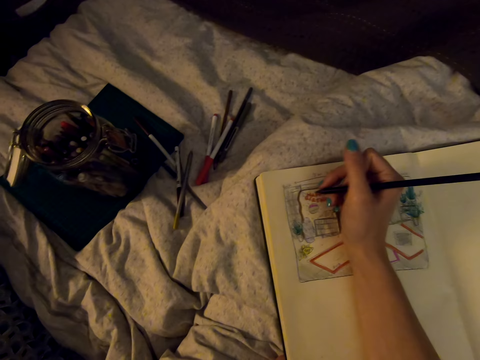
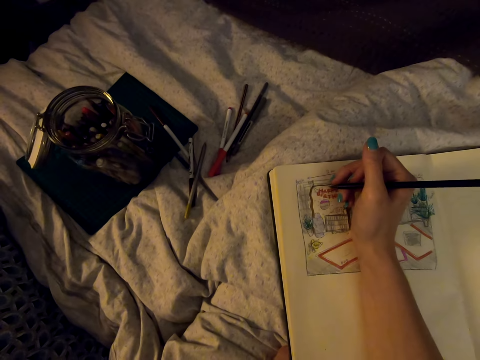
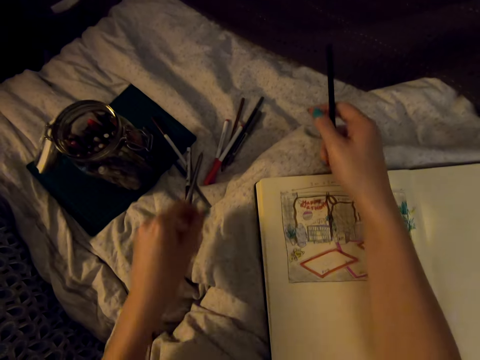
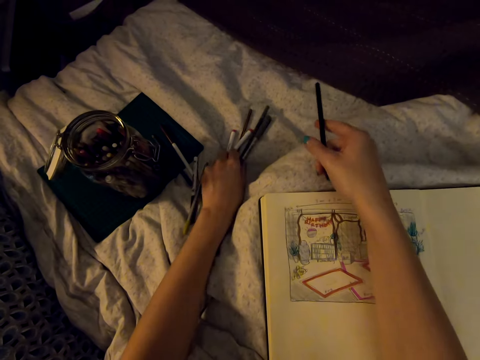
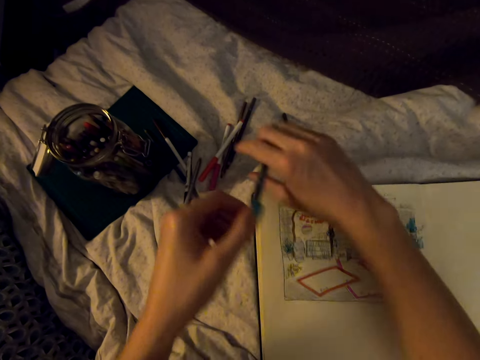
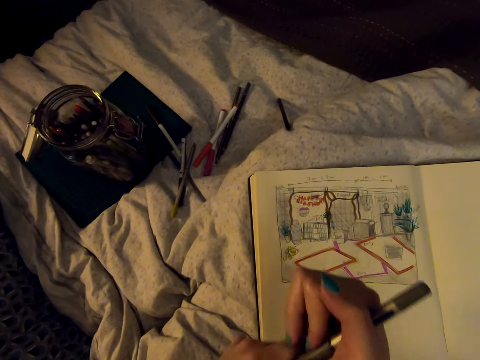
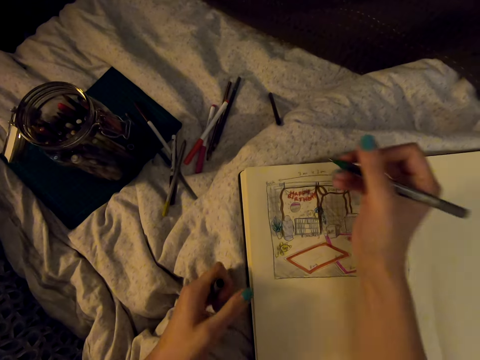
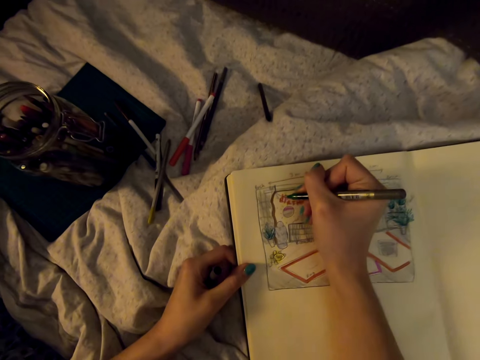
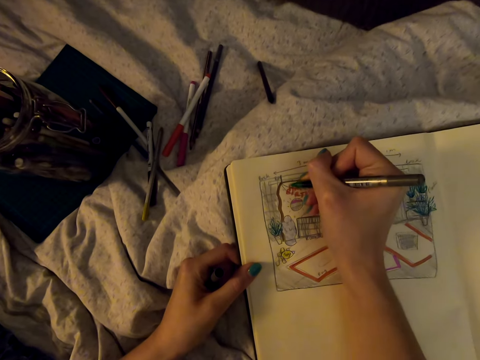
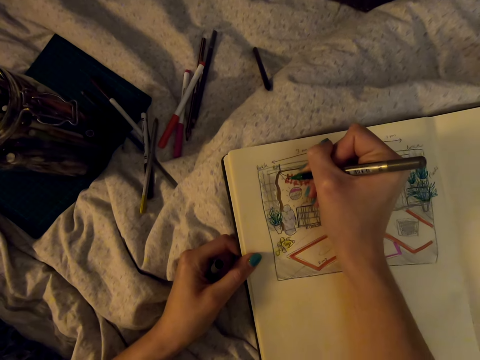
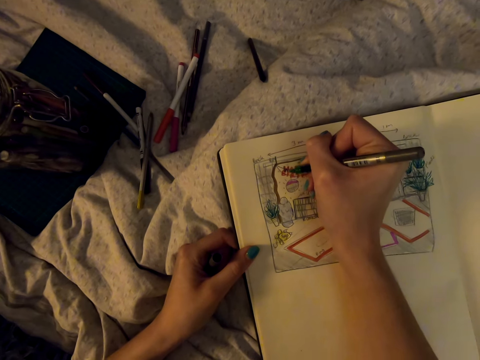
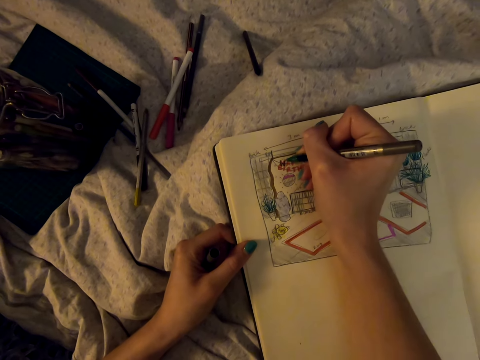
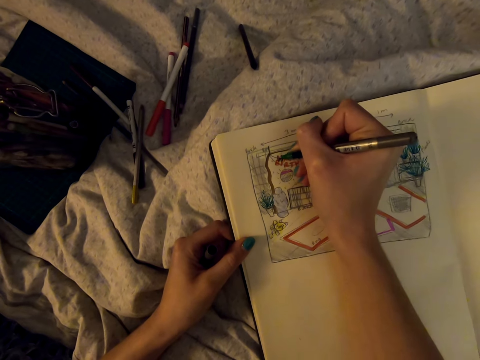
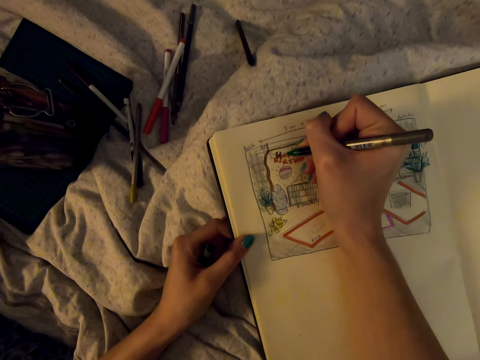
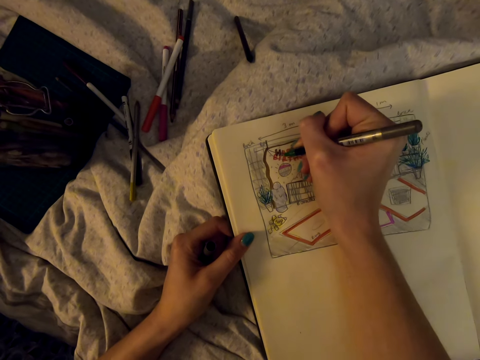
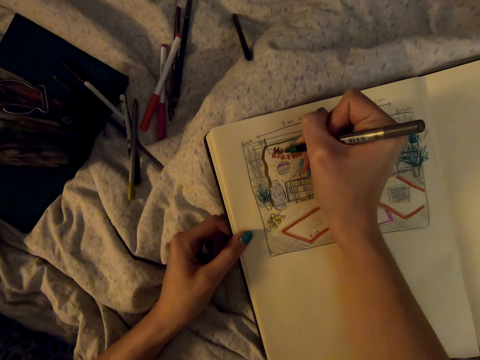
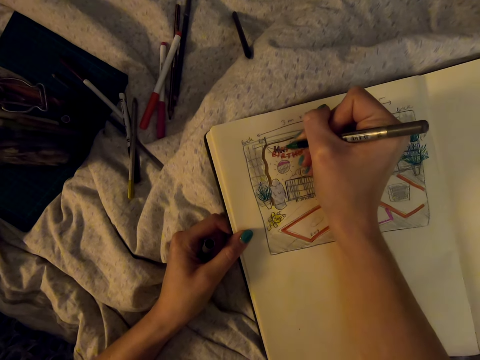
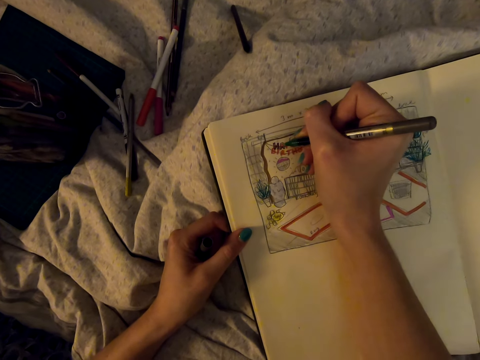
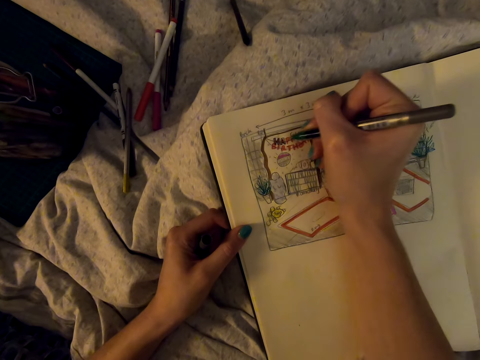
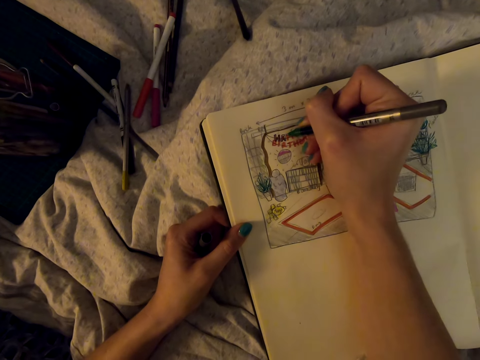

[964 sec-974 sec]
The camera wearer puts down the pencil. They pick up a marker pen. They take off the cap on the marker pen. They draw on the book with the marker pen. They write with the ink pen.

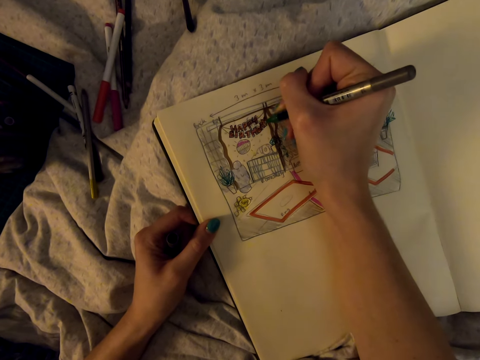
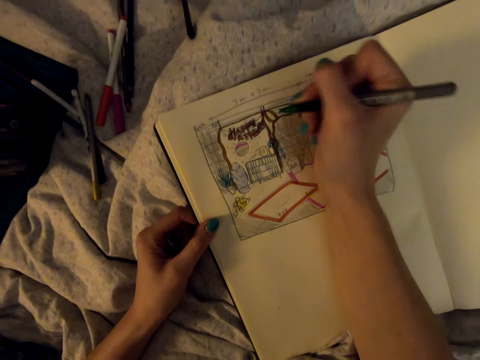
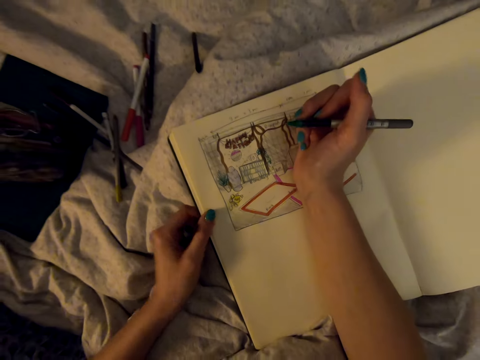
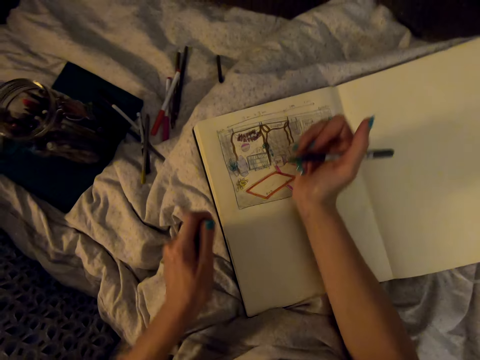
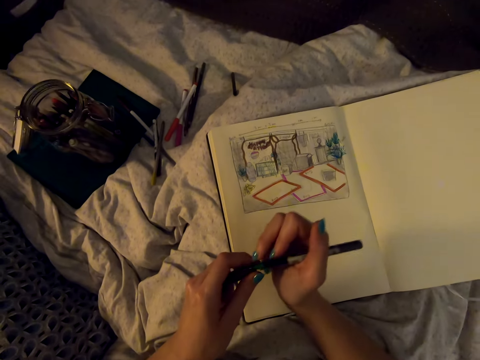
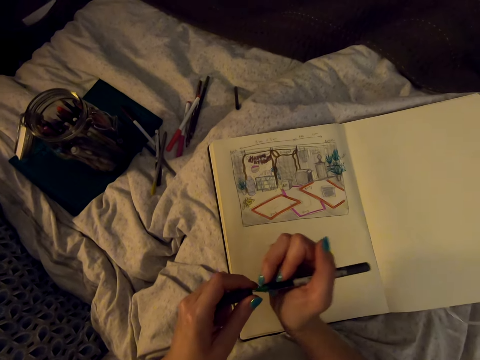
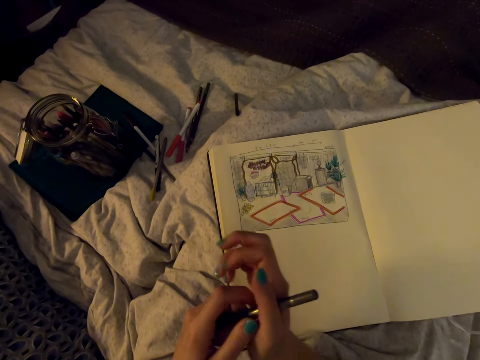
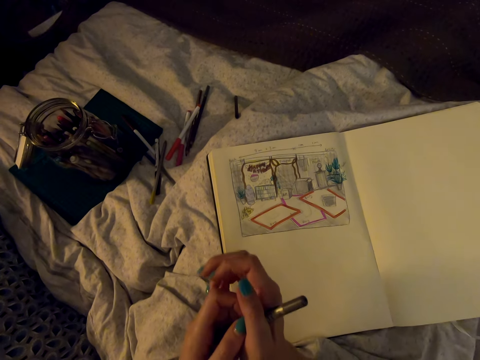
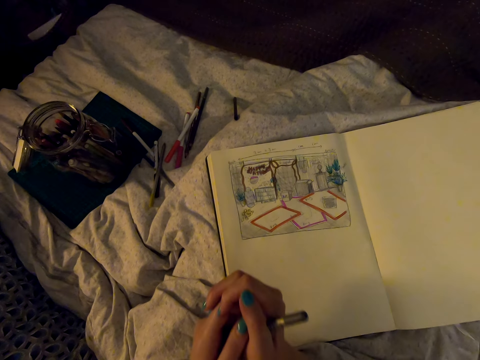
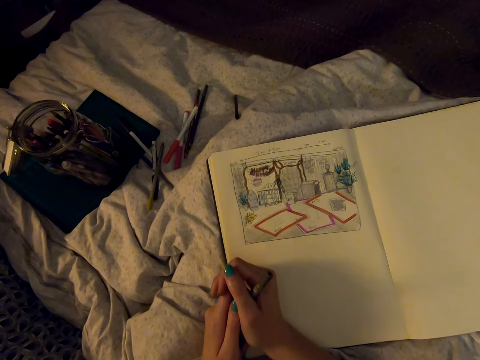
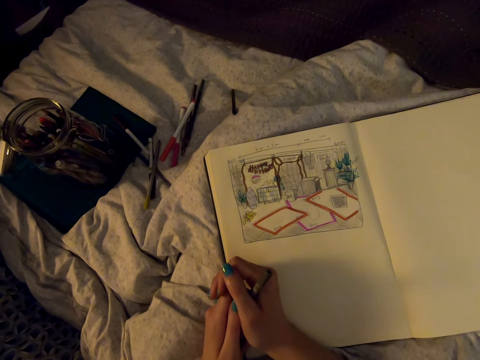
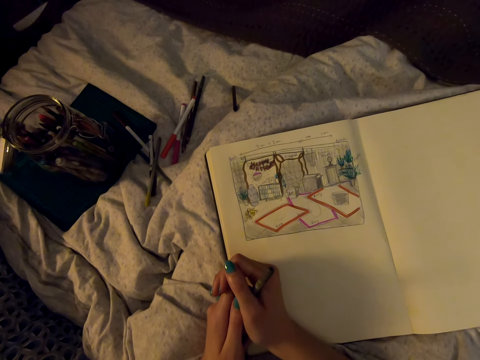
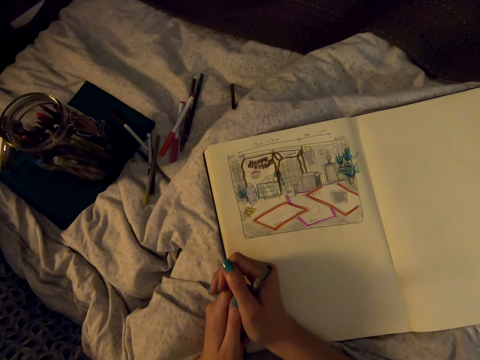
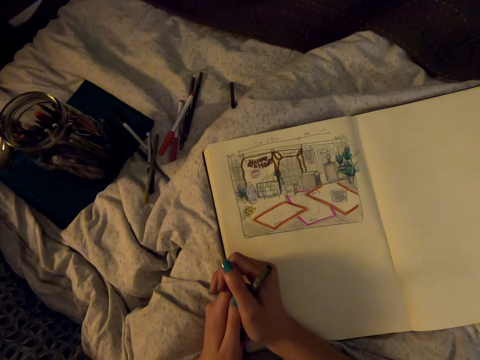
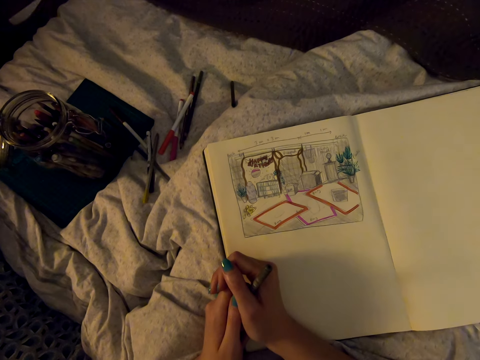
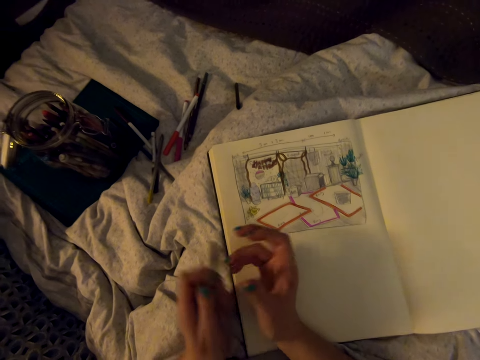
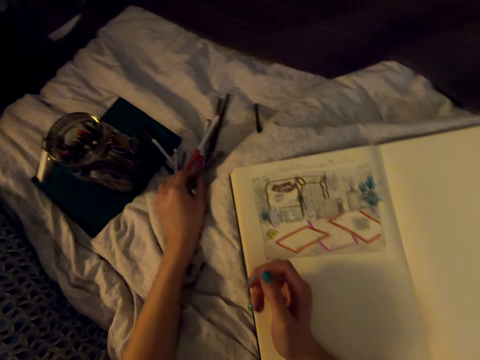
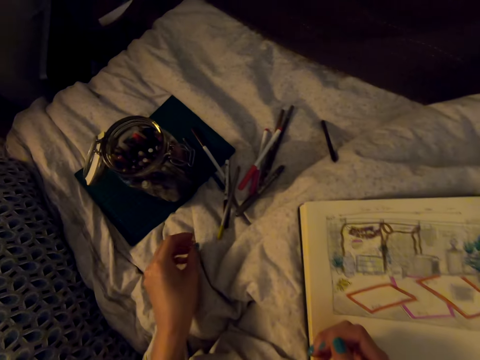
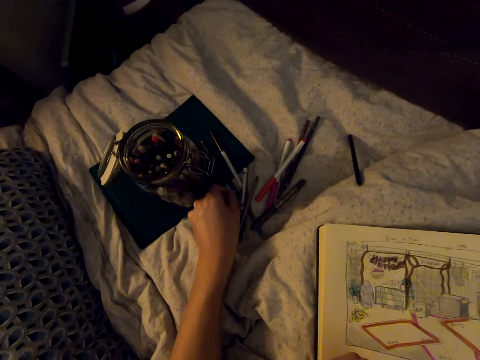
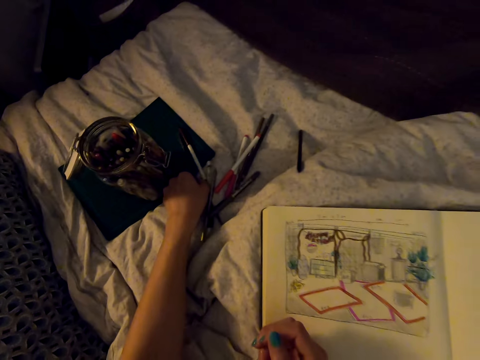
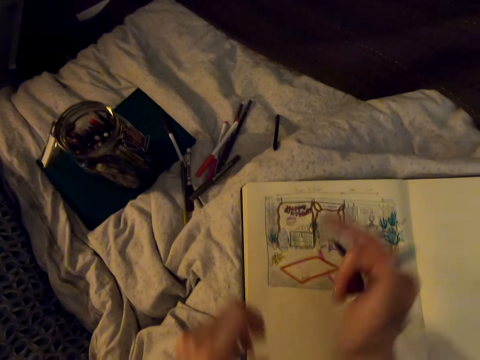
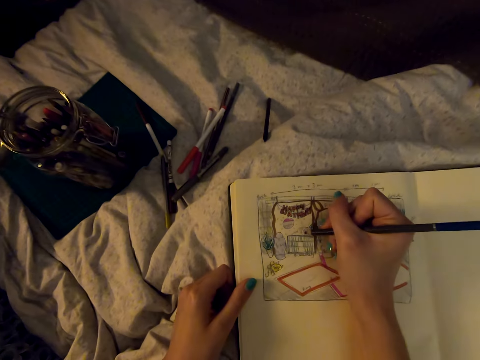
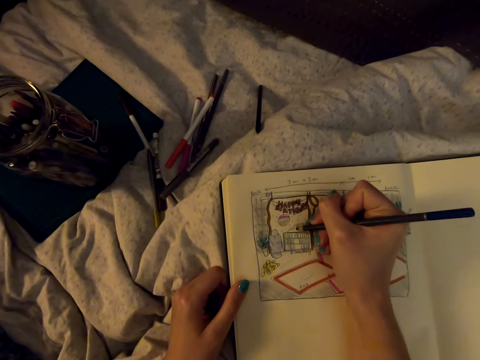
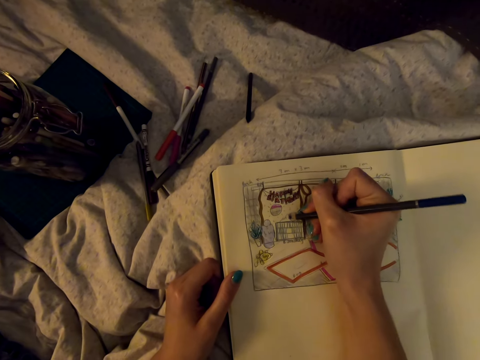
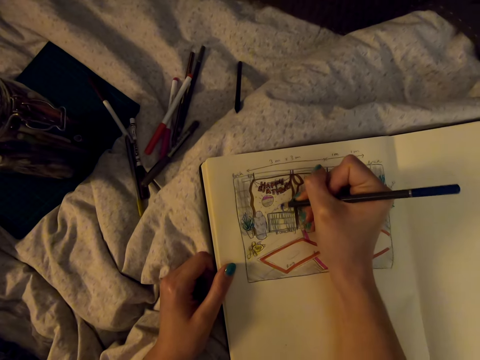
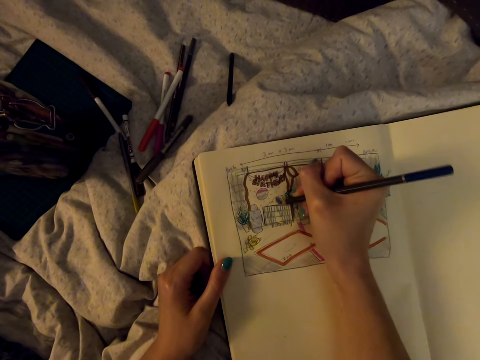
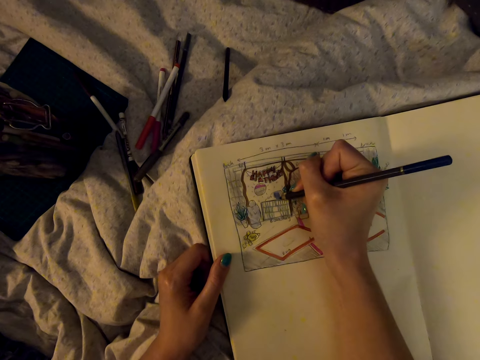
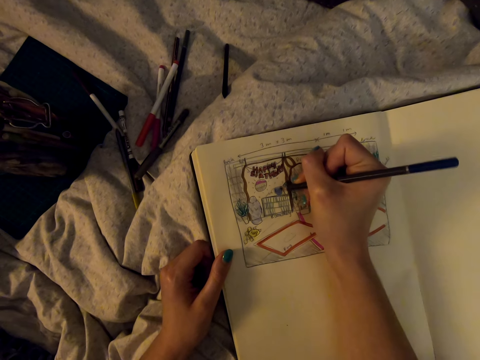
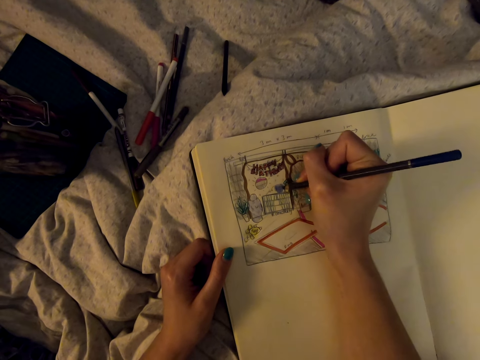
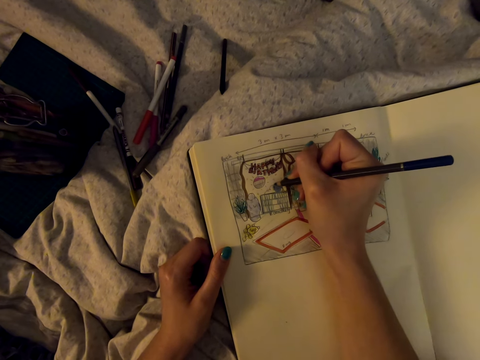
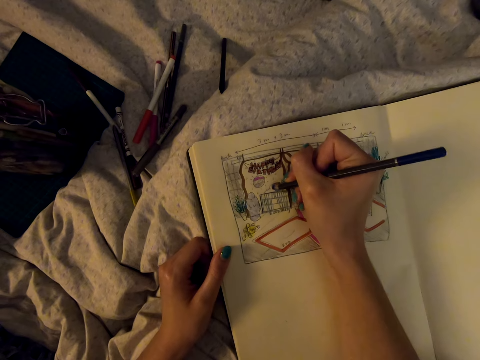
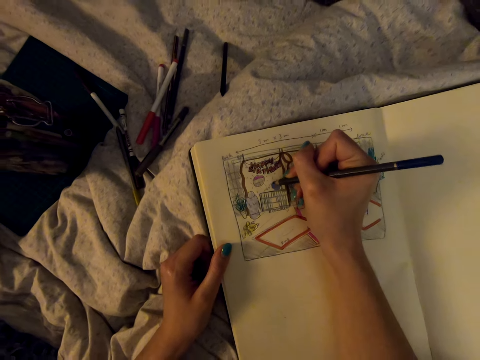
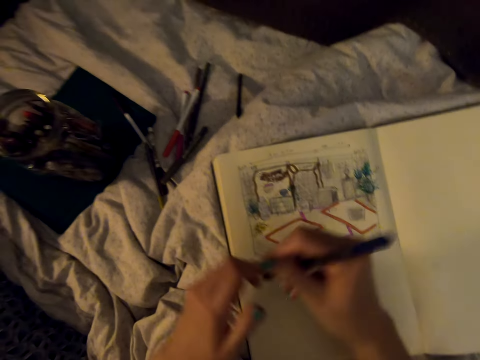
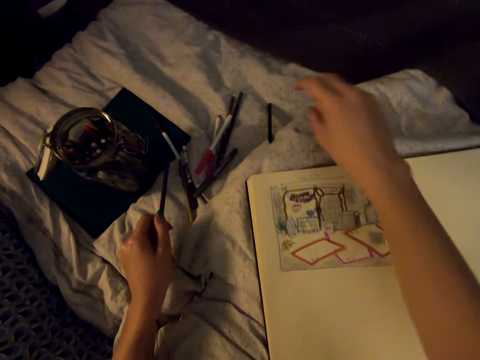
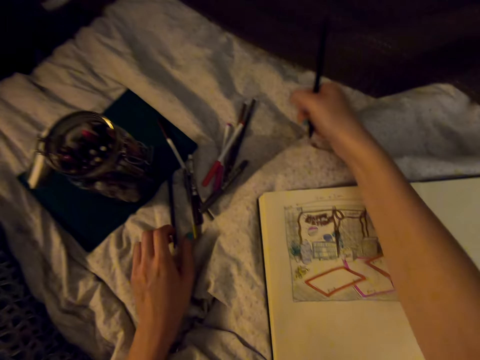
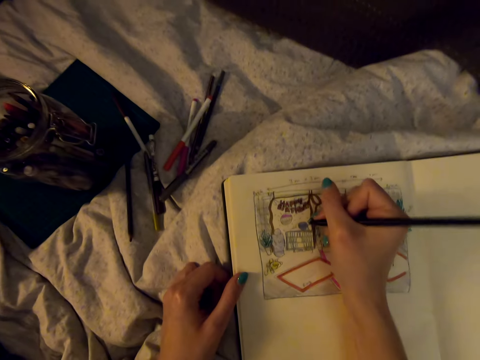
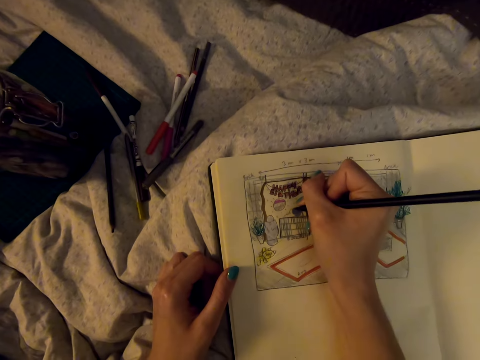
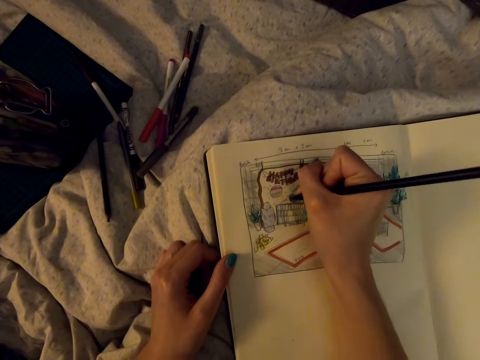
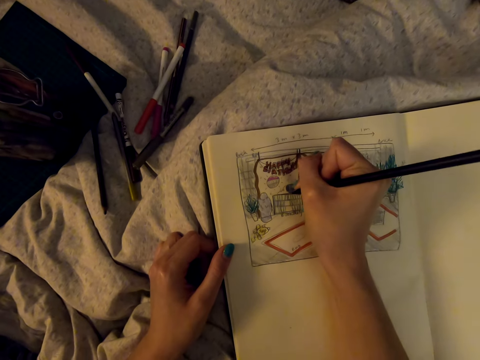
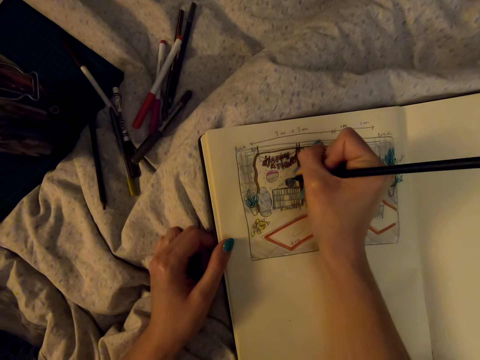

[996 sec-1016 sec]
The camera wearer puts the cap on the marker pen. She holds the marker pen in her hands. She puts the marker pen down on the bed. She picks up the color pencil on the bed. She draws on the book with the pencil. She colors the drawing on the book. She puts the pencil down. She picks up a pencil. She draws on the book with the pencil.
